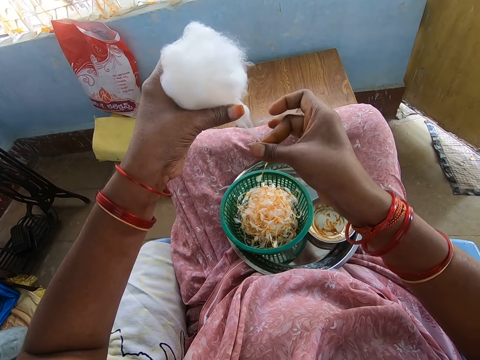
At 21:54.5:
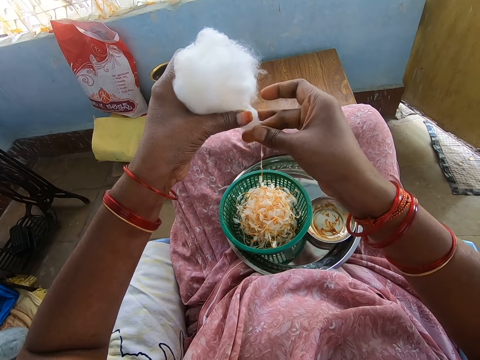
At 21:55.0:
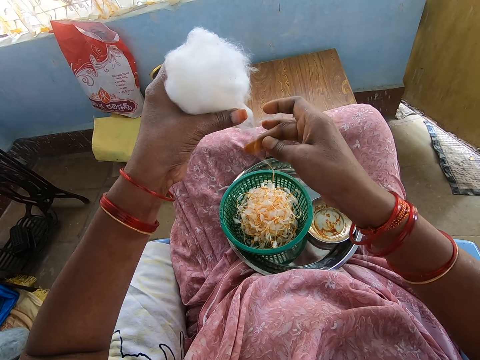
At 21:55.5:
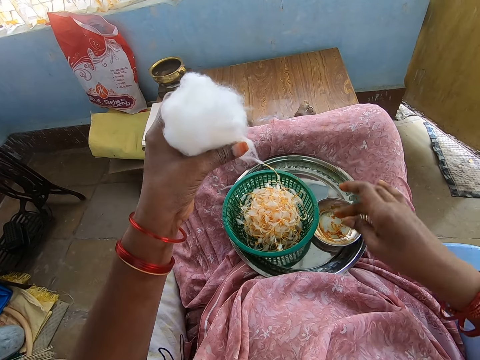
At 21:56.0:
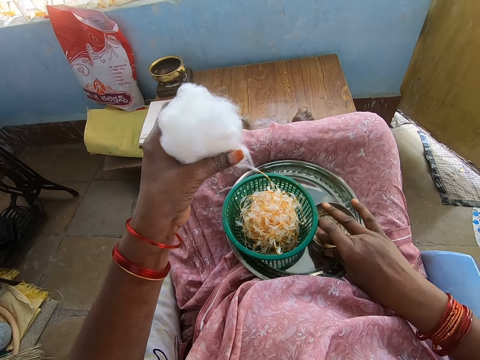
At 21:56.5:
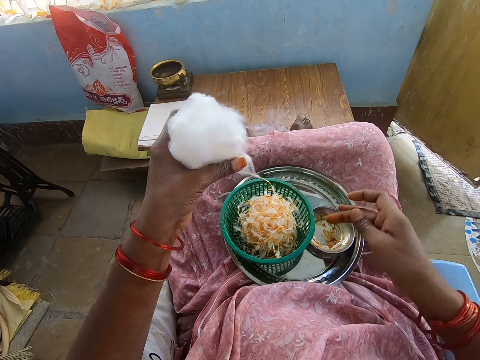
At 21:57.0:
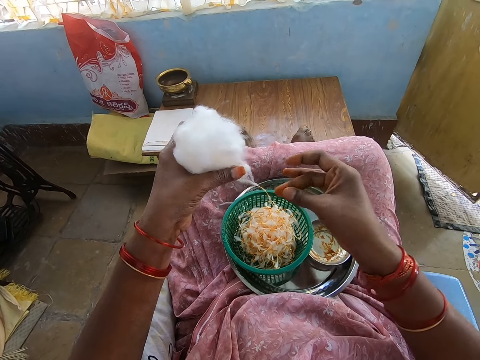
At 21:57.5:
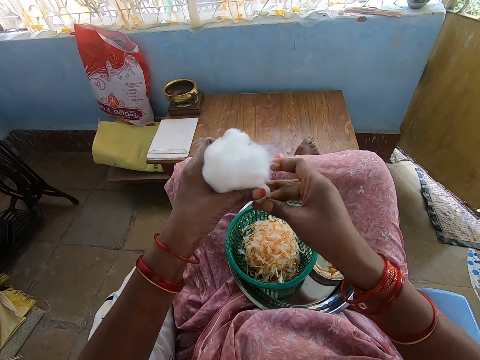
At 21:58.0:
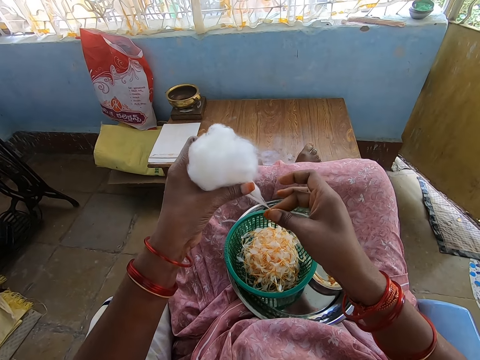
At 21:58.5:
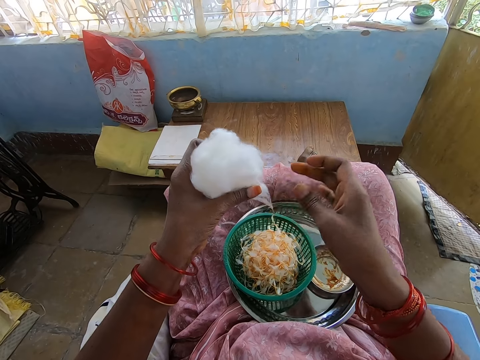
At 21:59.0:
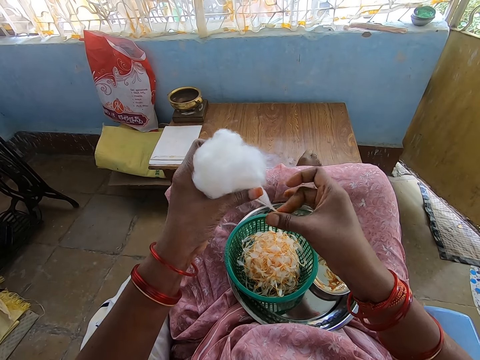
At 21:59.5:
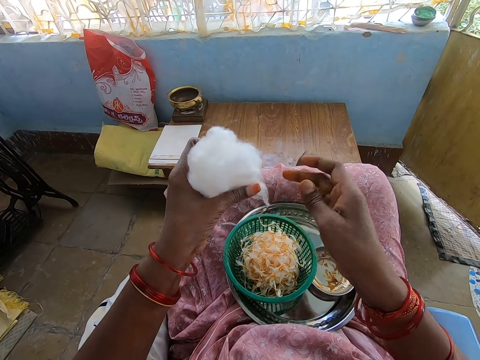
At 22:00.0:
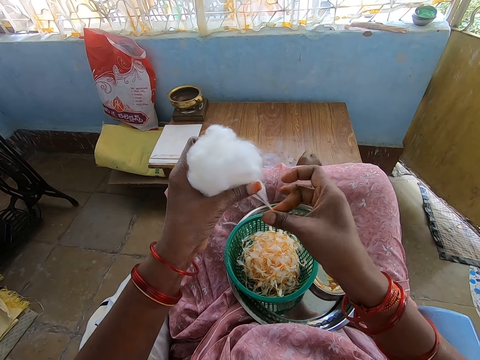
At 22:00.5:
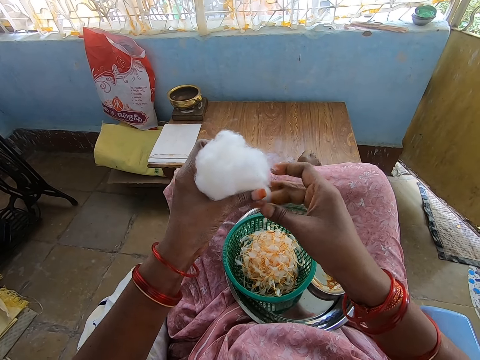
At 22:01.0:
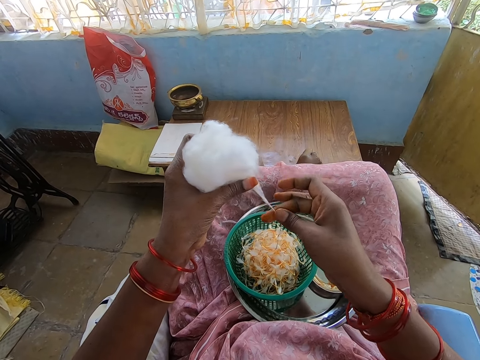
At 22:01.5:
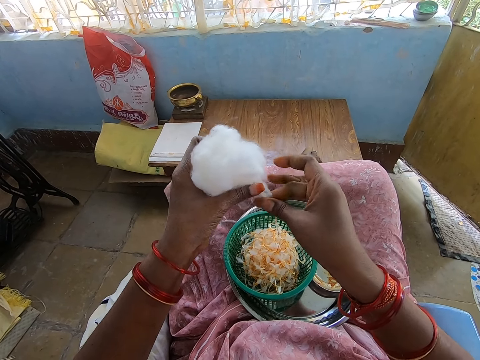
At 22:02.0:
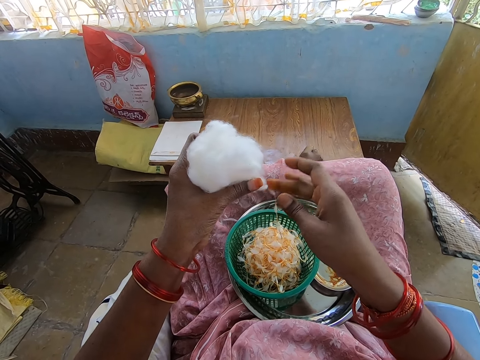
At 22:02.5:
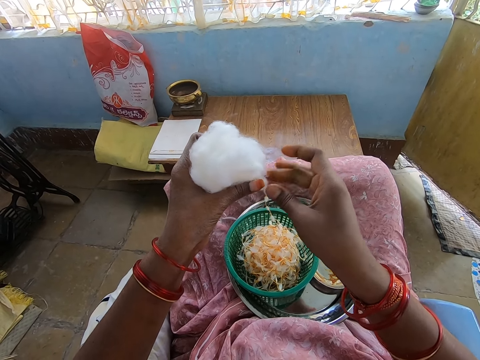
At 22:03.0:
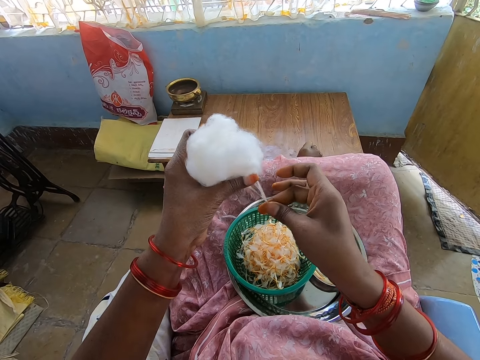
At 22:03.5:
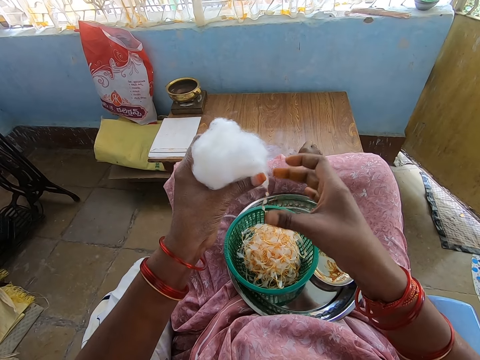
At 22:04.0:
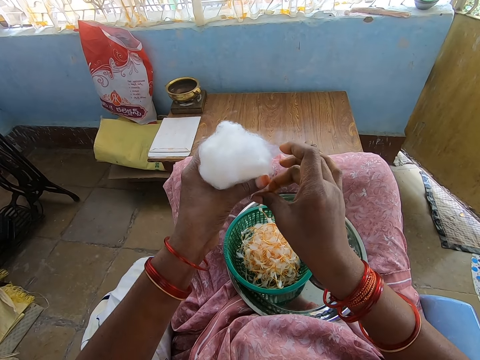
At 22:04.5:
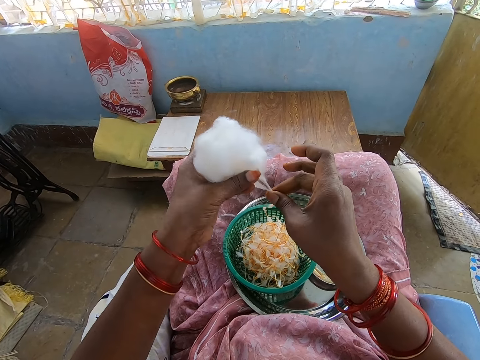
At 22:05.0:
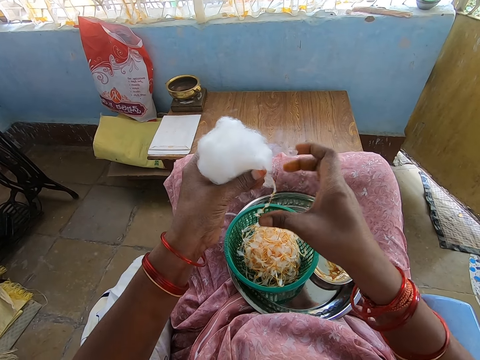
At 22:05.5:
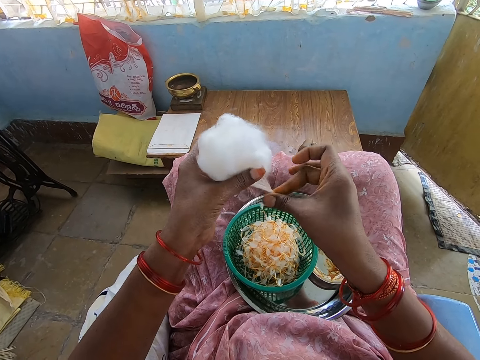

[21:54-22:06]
The camera wearer wipes her right hand in the container of grease in the tray on her lap. She touches something. She rubs the grease on her right hand. She twists the yarn from the wool in her left hand into the sieve in the tray with her greasy right hand.

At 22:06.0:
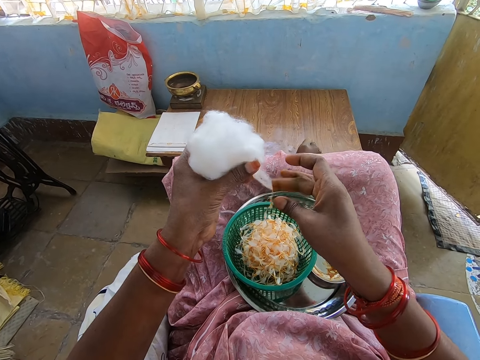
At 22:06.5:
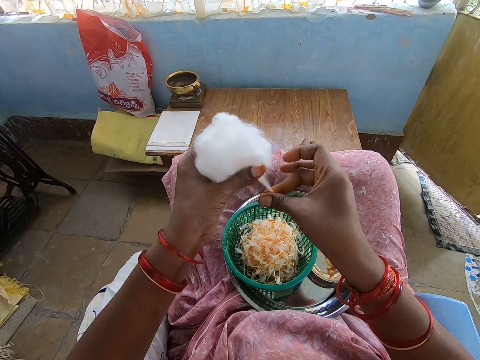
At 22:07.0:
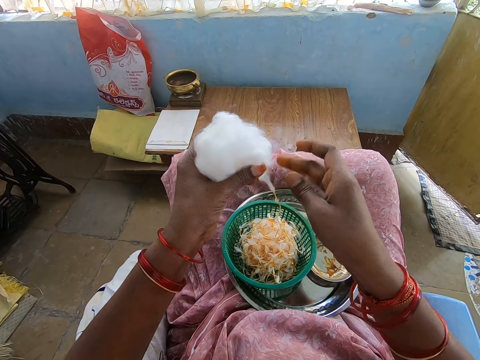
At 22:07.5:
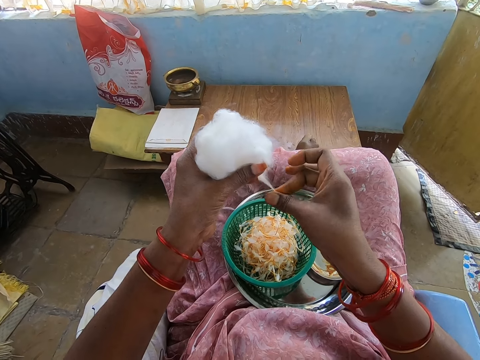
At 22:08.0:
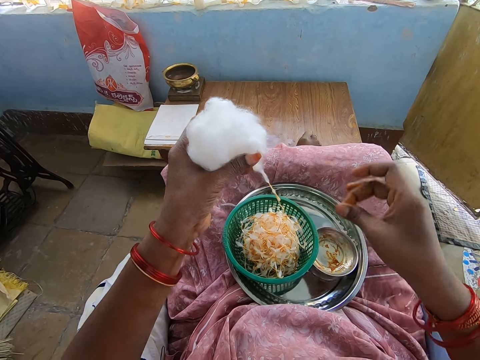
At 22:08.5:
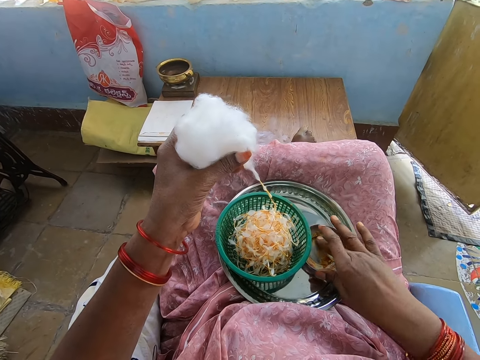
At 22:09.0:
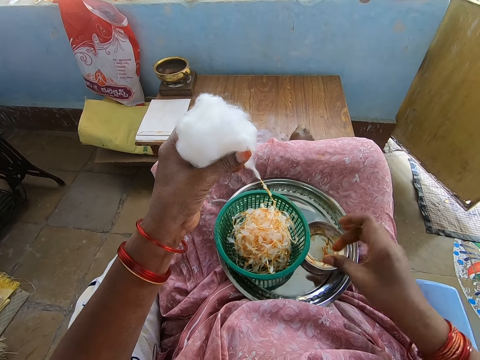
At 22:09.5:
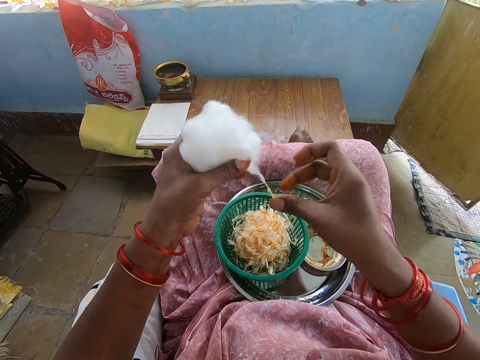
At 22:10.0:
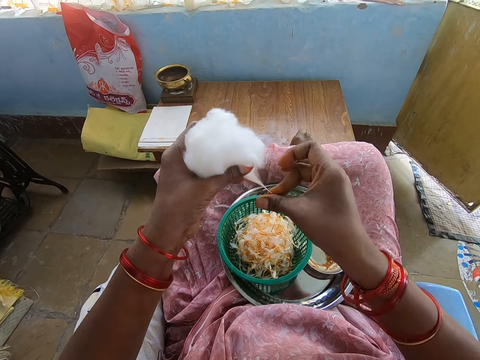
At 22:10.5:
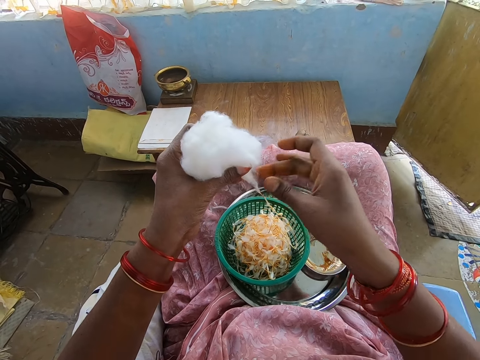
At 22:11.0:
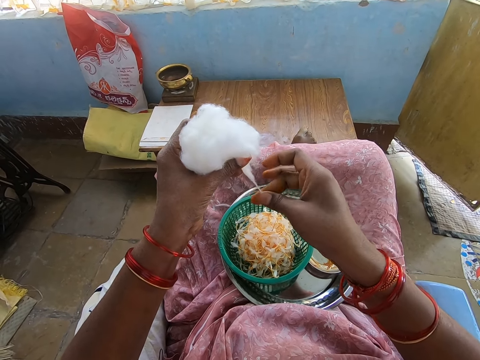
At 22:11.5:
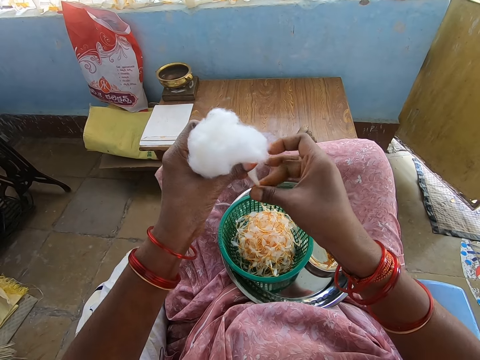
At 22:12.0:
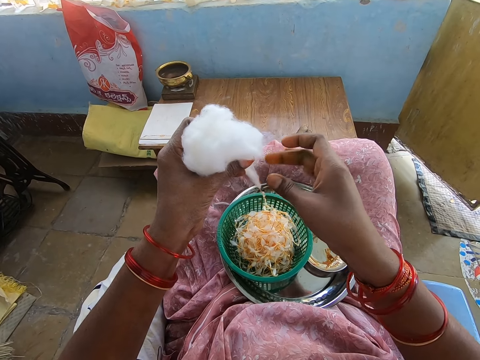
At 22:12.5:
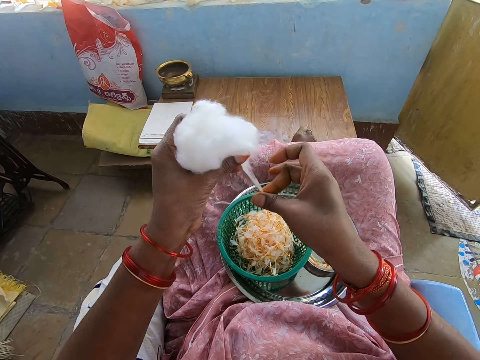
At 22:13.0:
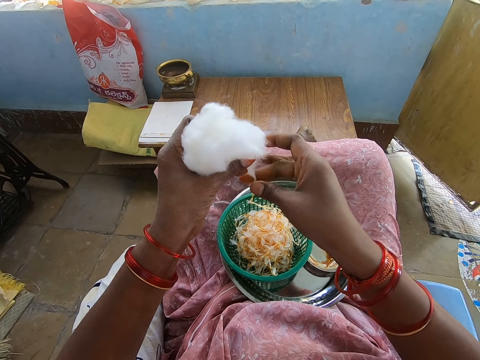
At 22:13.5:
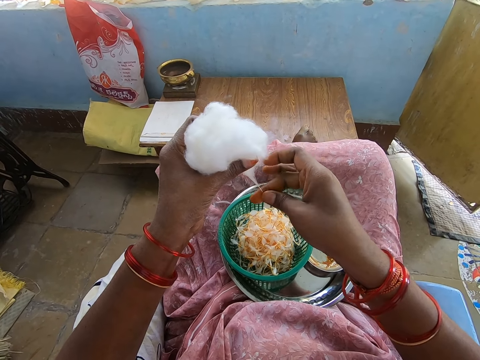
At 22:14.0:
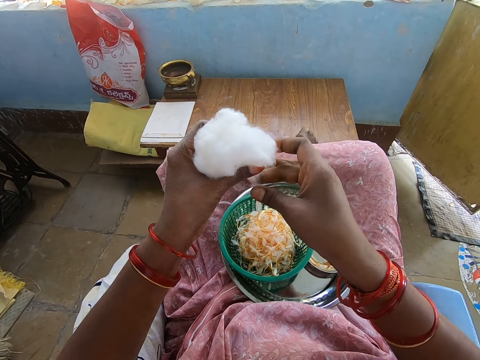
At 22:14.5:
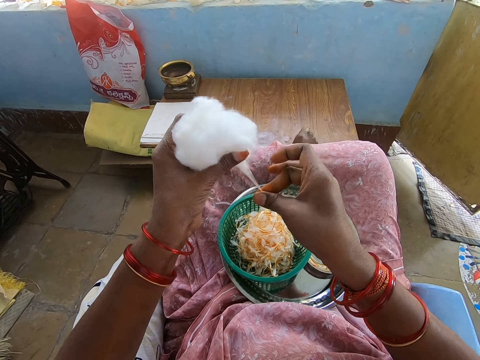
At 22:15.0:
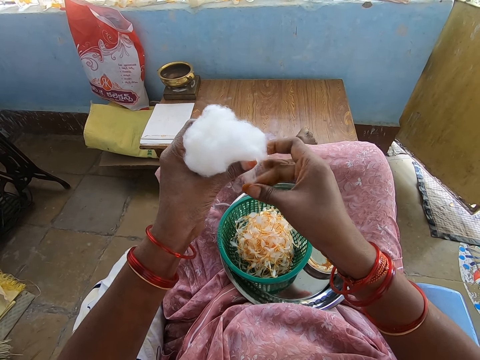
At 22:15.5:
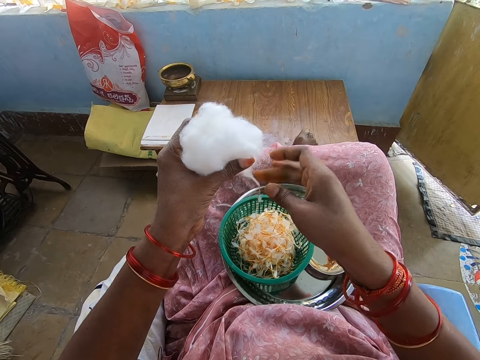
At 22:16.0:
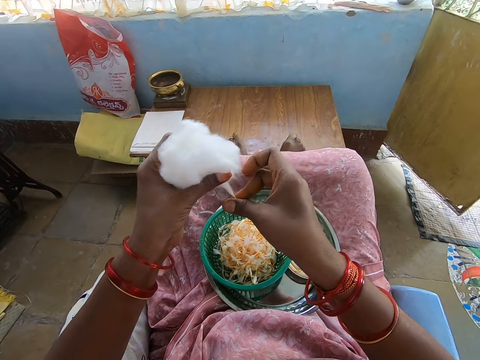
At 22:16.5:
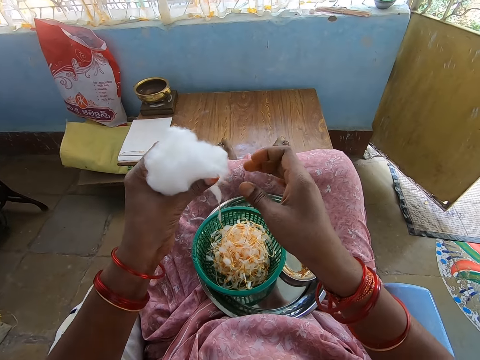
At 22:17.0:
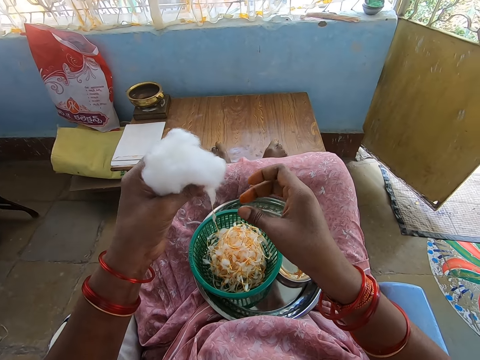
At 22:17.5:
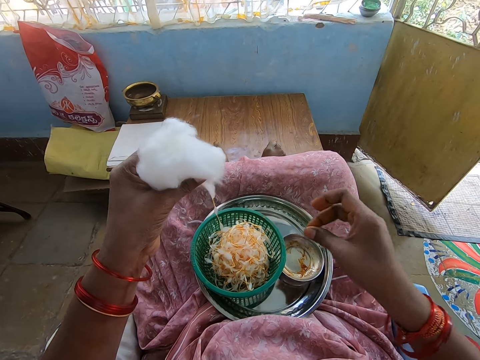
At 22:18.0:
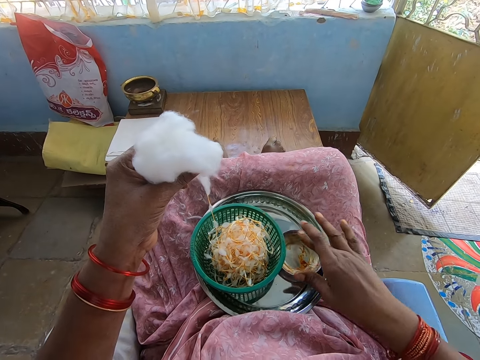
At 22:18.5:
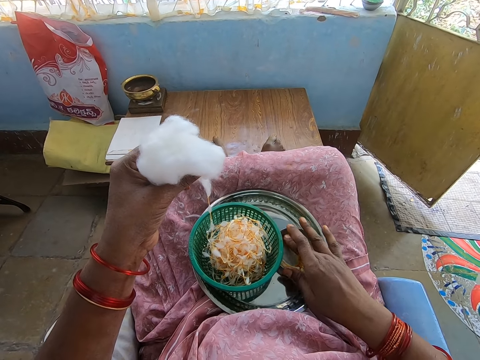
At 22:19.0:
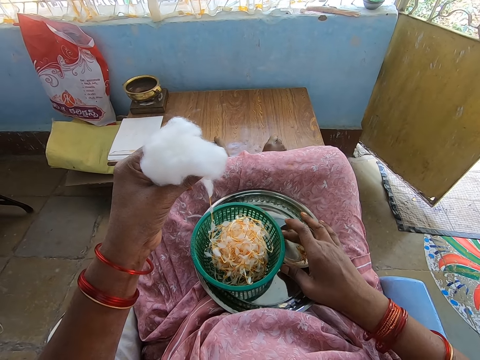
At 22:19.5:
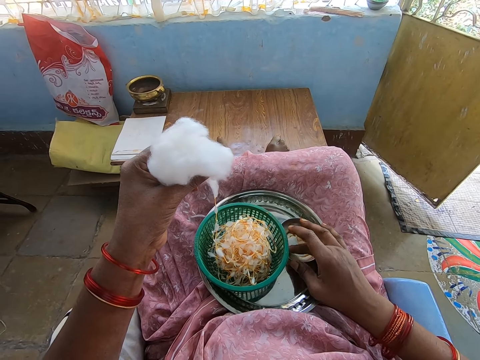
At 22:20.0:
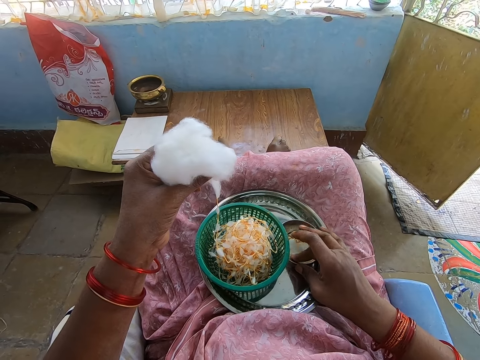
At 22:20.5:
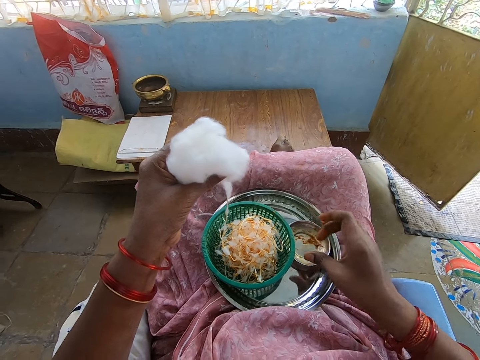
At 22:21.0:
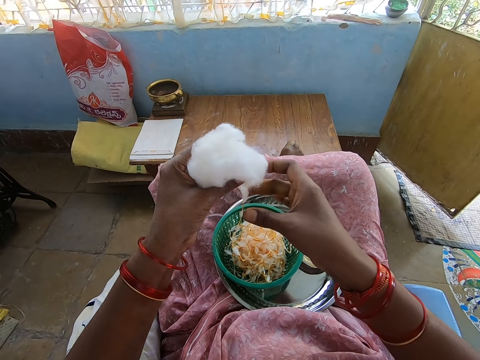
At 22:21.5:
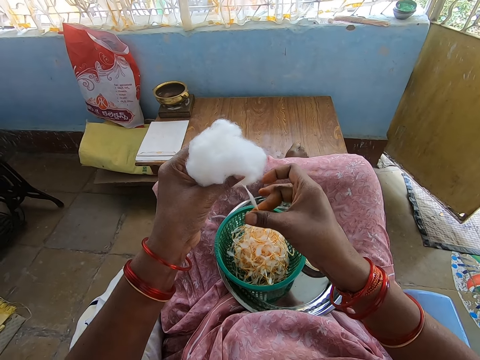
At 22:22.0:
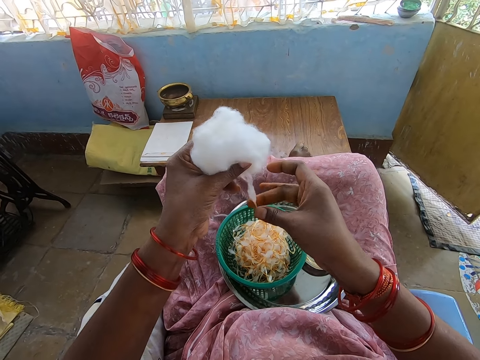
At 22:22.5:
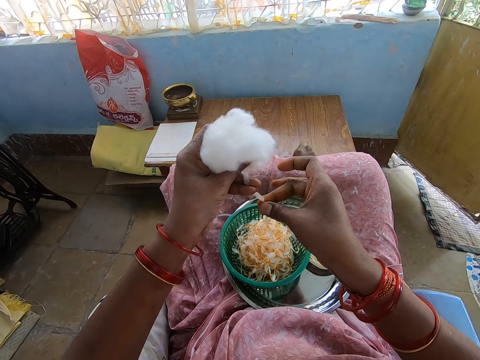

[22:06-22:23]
The camera wearer wipes her right hand in the container of grease in the tray on her lap. She touches something. She rubs the grease on her right hand. She twists the yarn from the wool in her left hand into the sieve in the tray with her greasy right hand. She wipes her right hand in the container of grease in the tray on her lap. She scoops something. She rubs the grease on her right hand. She twists the yarn from the wool in her left hand into the sieve in the tray with her greasy right hand.
